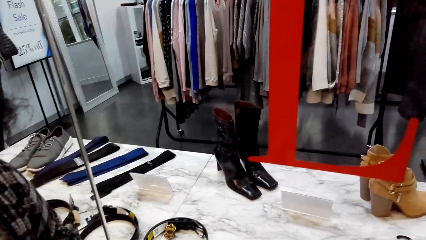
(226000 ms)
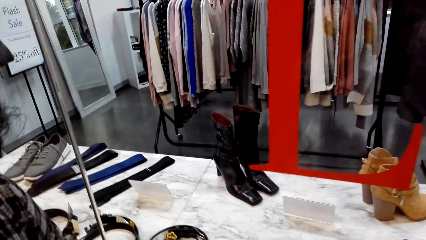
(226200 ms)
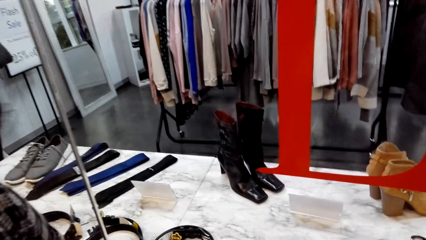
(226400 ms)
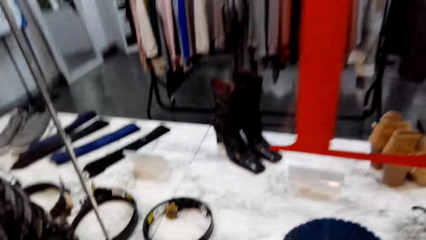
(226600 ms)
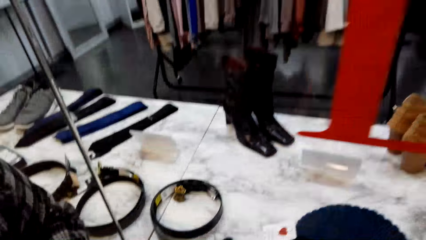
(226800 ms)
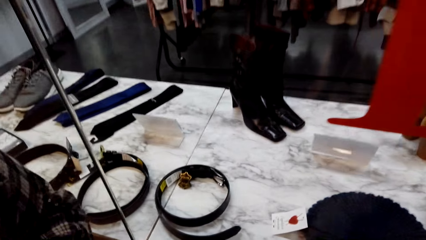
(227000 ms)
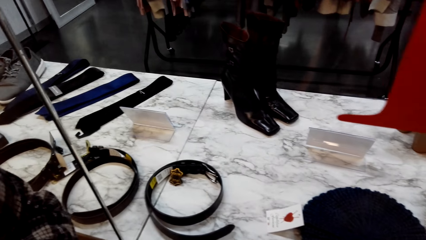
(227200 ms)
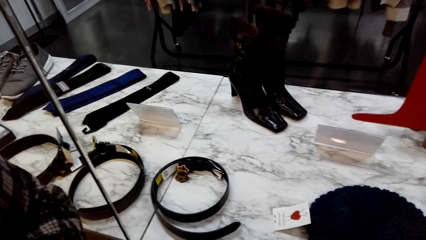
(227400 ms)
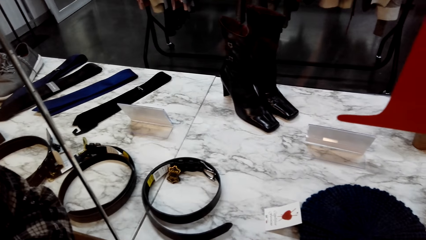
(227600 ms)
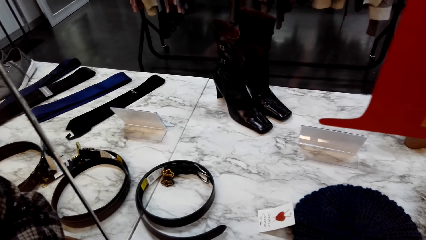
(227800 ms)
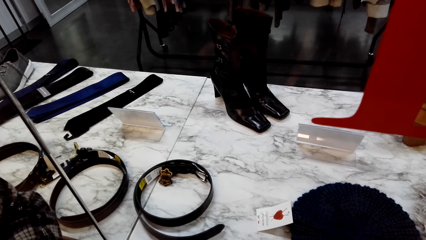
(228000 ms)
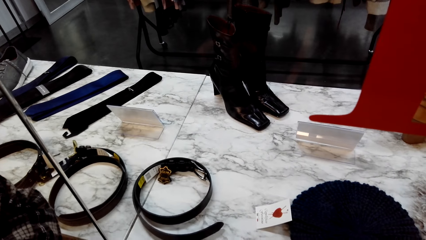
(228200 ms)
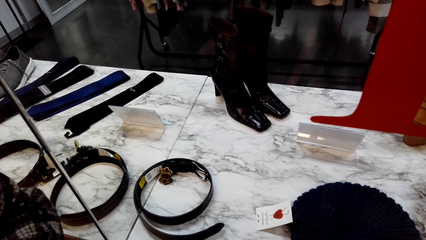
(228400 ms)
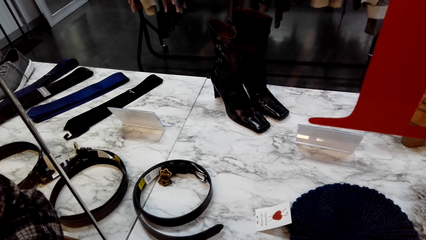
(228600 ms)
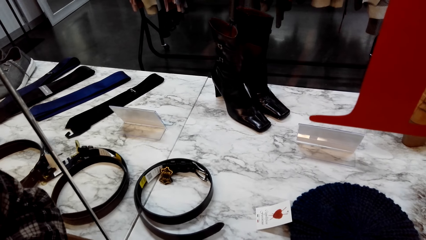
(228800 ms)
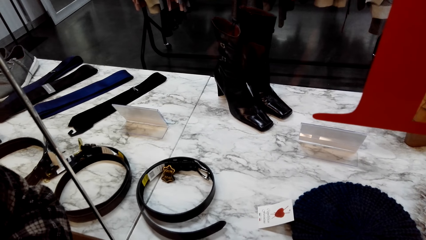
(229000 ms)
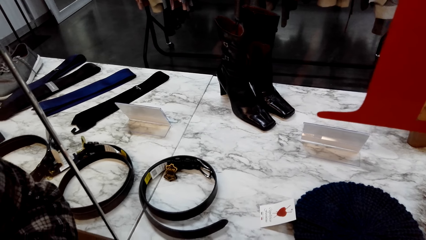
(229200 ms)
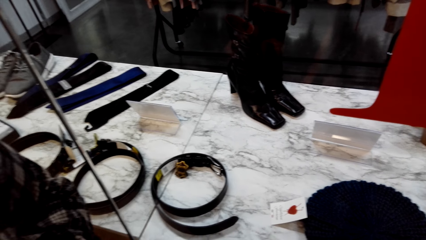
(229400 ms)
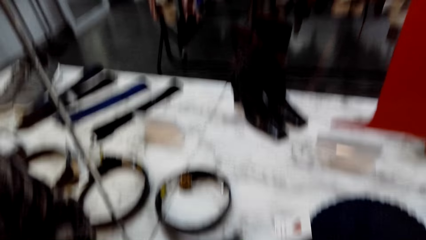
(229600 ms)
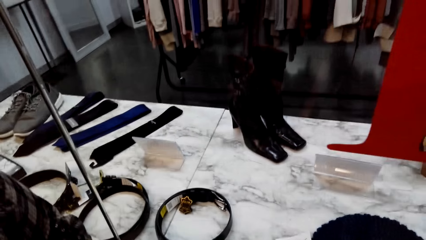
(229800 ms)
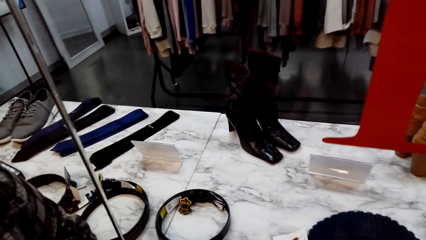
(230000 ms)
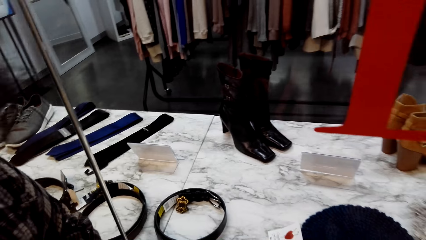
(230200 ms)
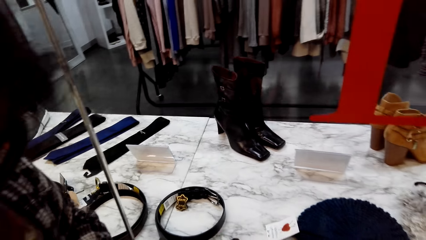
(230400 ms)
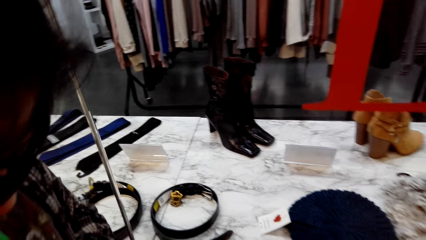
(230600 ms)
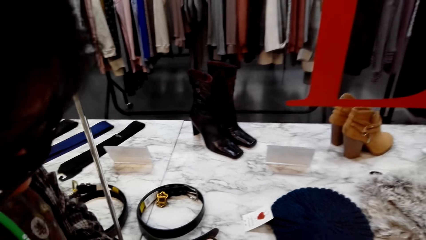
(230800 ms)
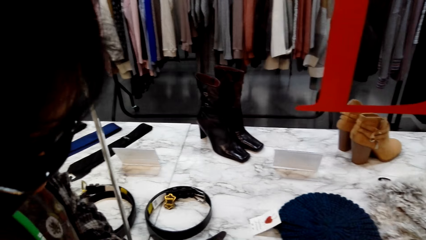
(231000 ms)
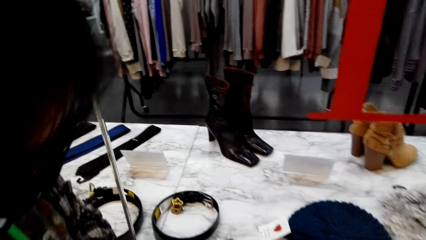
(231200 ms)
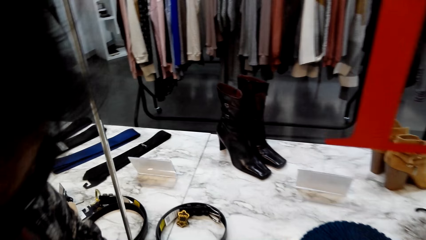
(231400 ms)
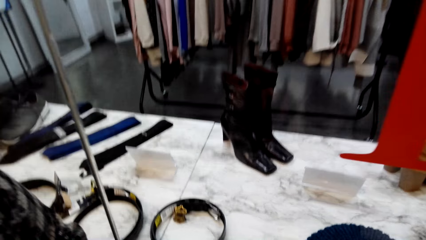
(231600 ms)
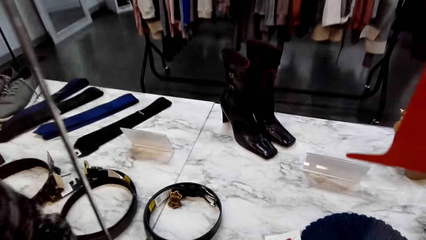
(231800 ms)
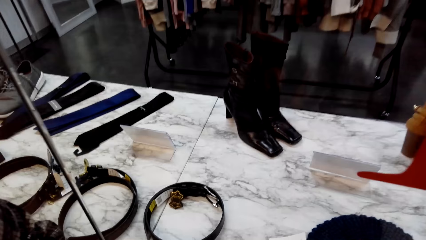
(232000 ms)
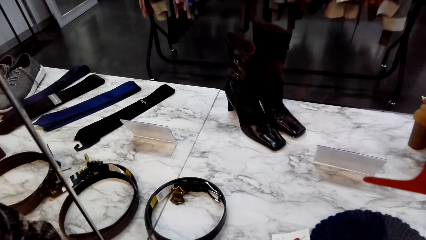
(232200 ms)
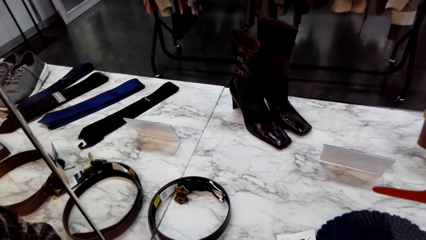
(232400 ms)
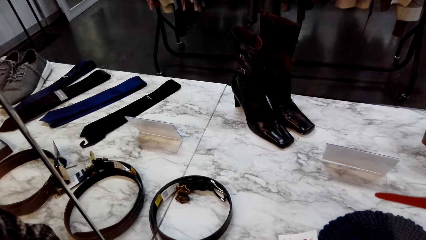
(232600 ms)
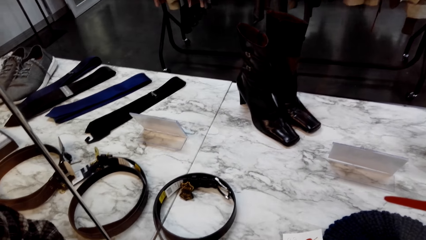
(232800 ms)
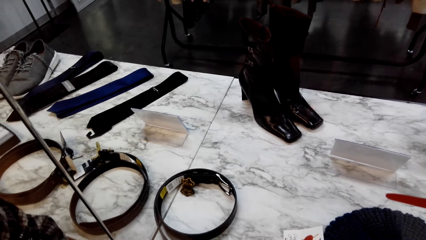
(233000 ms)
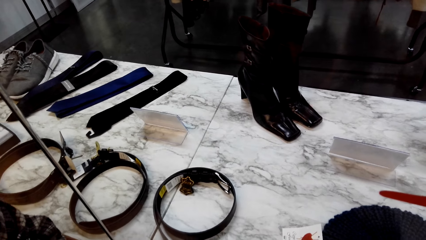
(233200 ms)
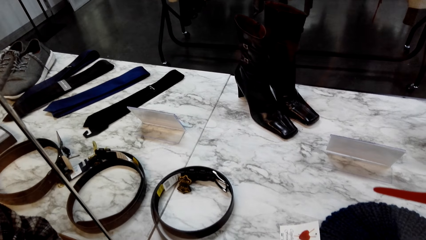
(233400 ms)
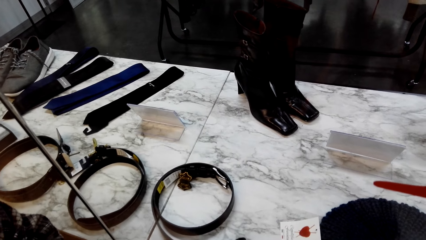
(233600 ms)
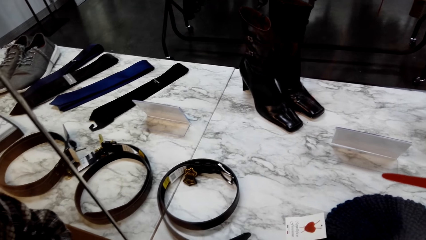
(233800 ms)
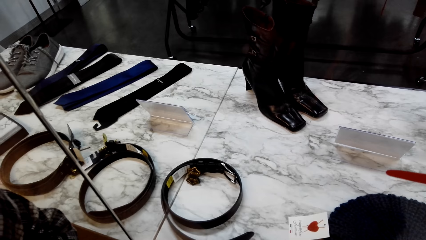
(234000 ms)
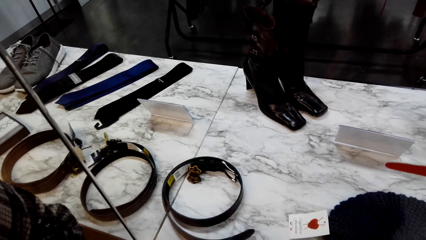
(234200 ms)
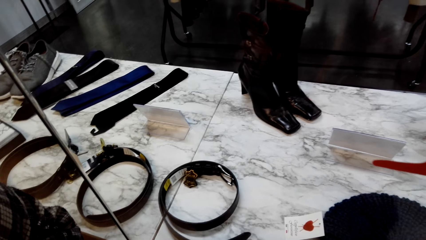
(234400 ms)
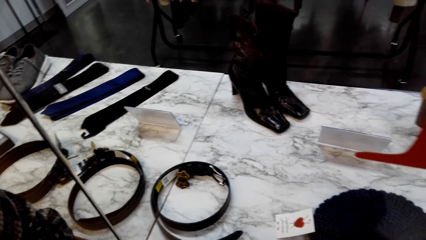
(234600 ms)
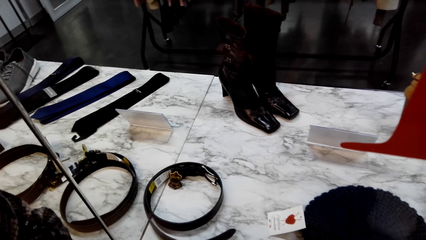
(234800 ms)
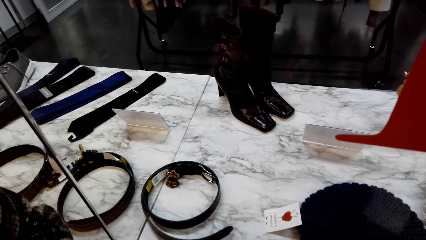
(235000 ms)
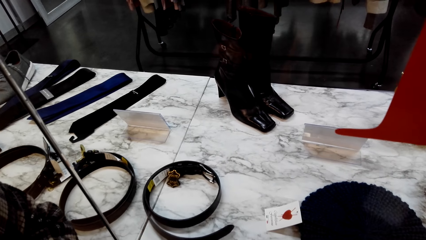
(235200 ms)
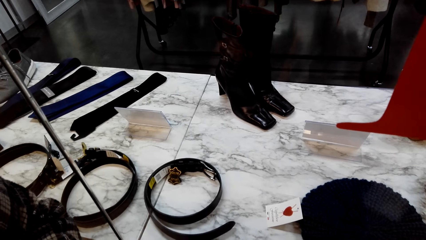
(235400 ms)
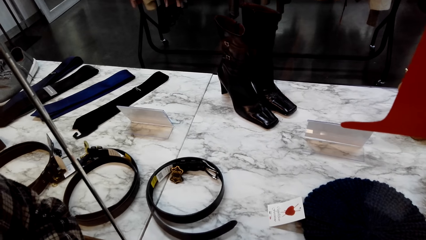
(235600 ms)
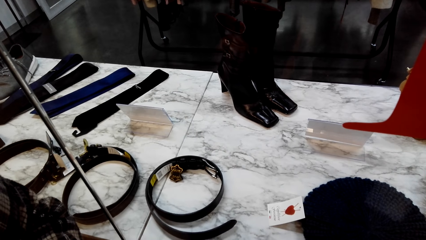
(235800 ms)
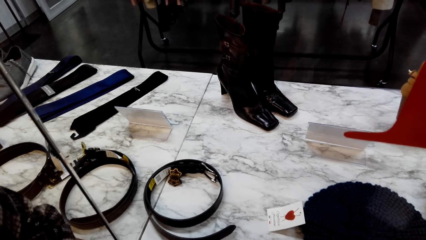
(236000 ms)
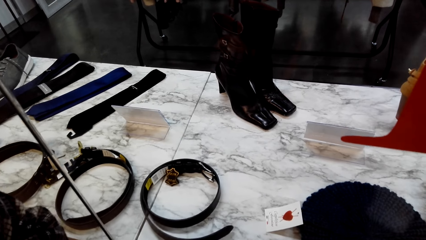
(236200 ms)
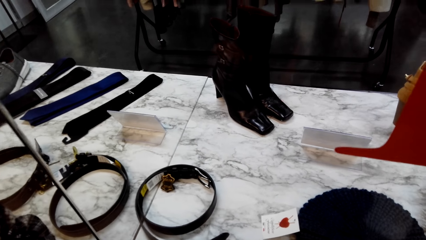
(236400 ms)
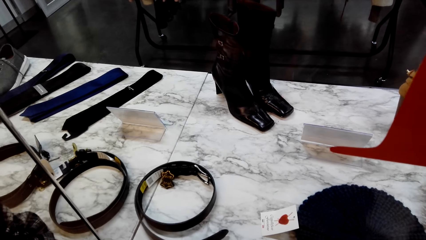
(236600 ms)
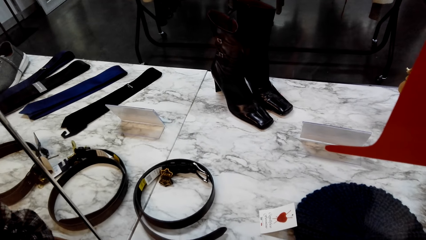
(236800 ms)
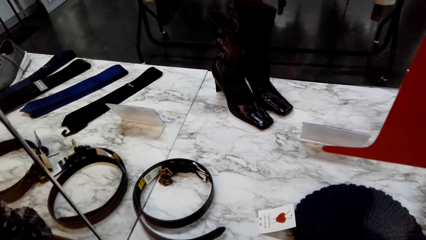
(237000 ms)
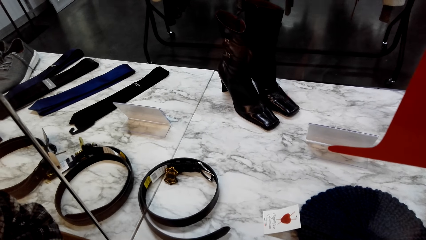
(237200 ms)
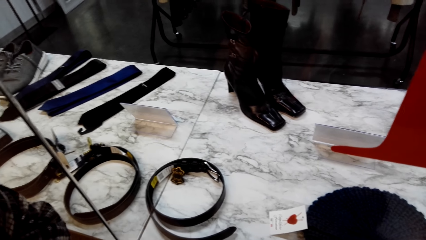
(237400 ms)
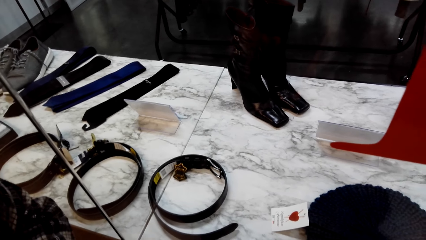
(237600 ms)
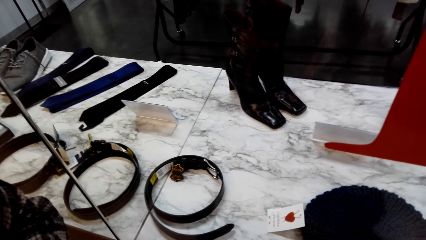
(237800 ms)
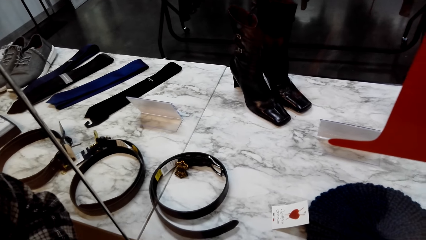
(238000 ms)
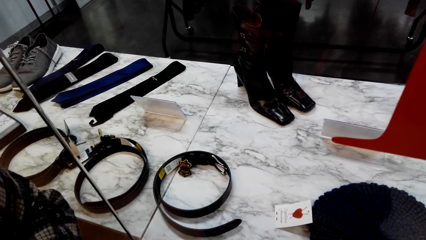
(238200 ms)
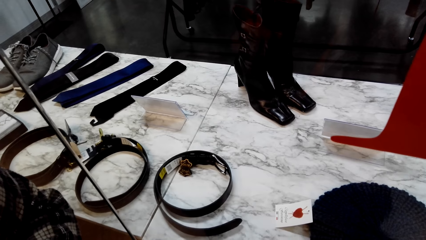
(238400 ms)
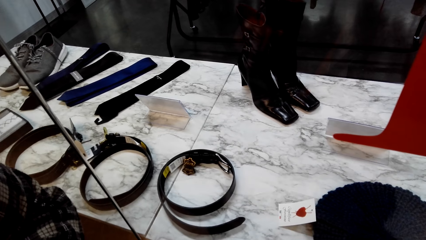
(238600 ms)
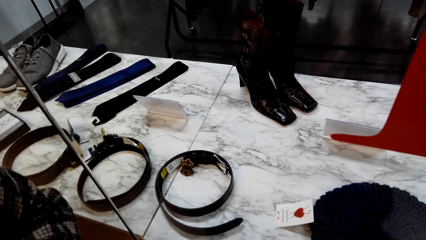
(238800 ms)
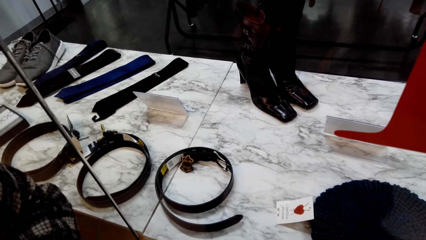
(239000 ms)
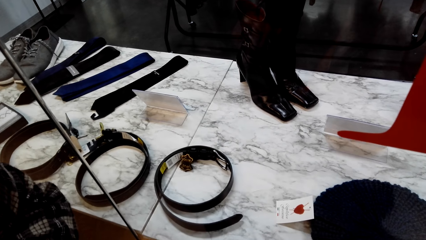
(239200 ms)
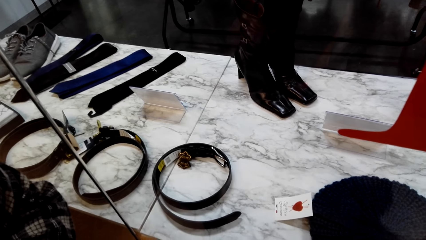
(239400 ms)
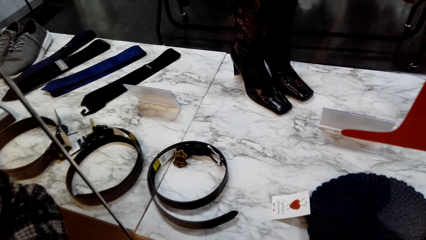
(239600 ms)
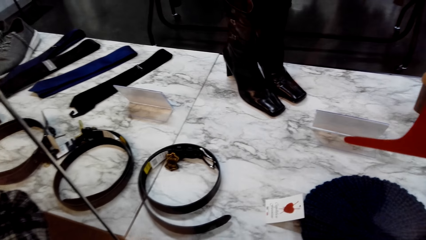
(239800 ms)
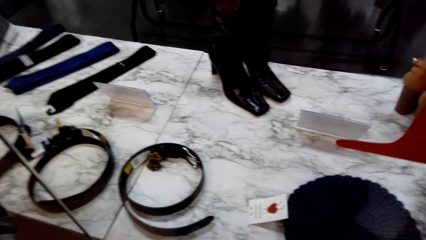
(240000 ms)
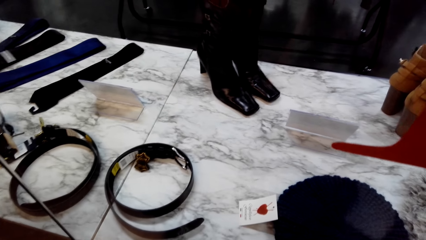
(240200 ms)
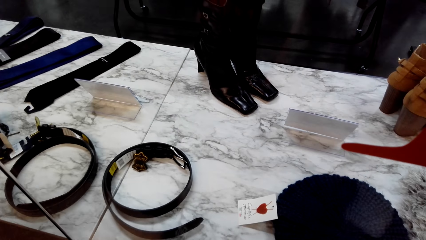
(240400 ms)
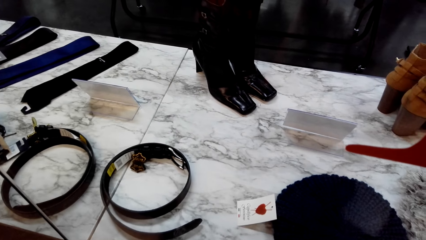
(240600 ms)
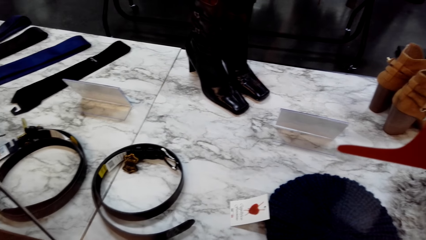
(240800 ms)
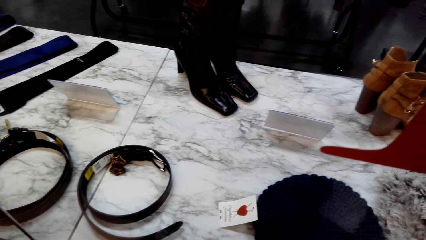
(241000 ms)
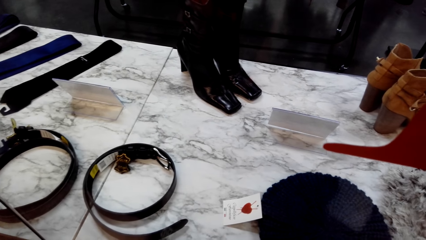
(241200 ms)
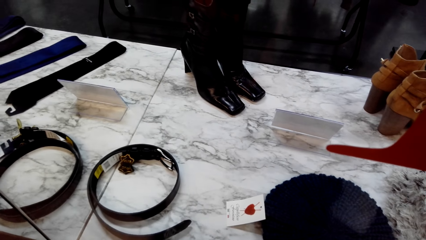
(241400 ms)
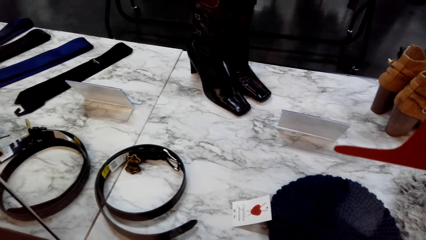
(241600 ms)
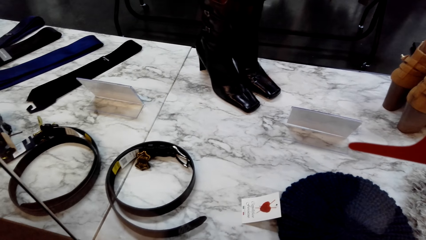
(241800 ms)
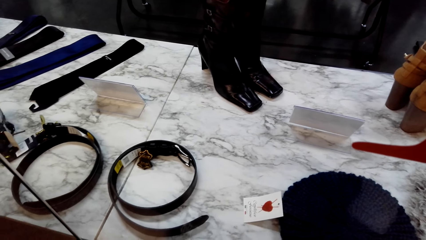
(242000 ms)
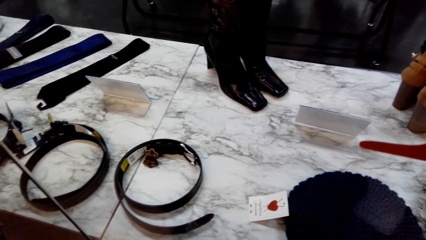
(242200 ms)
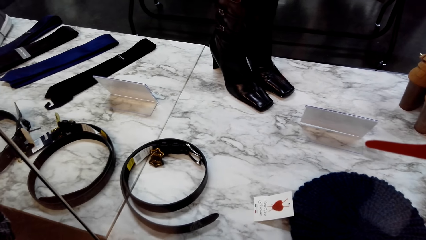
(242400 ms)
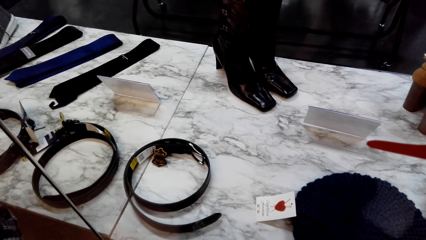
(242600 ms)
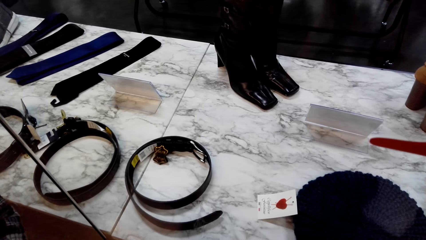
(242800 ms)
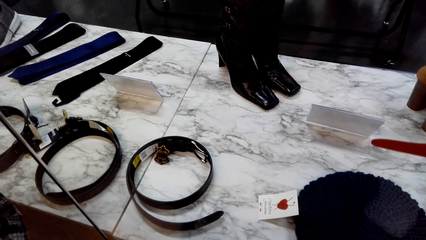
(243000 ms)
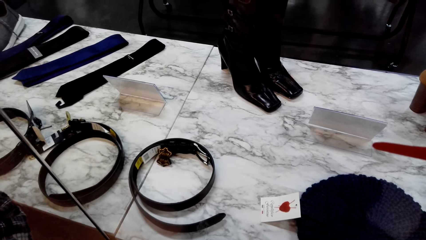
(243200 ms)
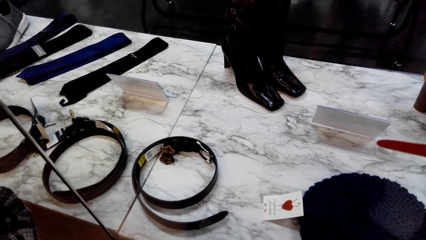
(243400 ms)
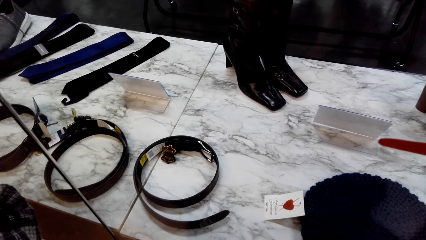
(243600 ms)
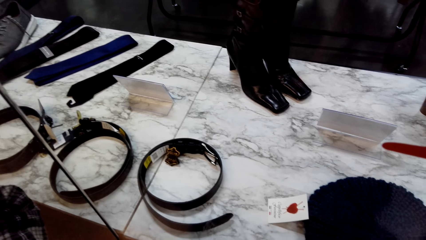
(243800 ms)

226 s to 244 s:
The camera wearer looks at the belts.
